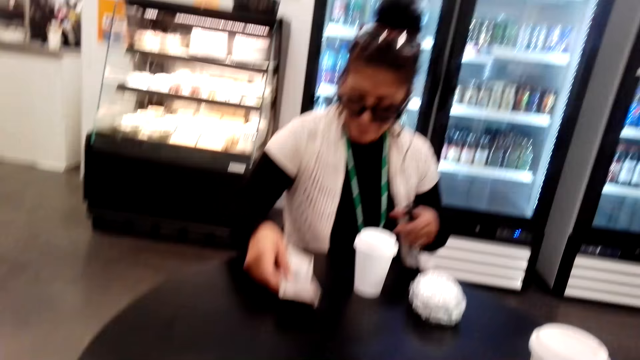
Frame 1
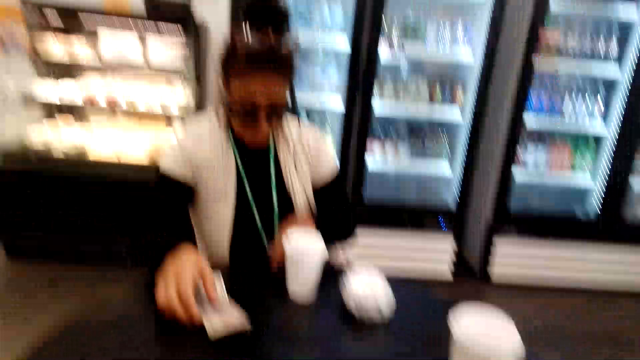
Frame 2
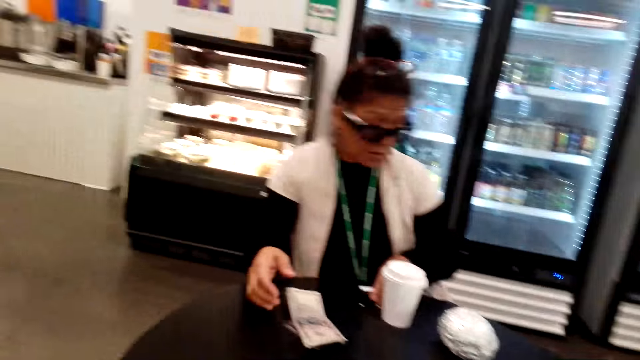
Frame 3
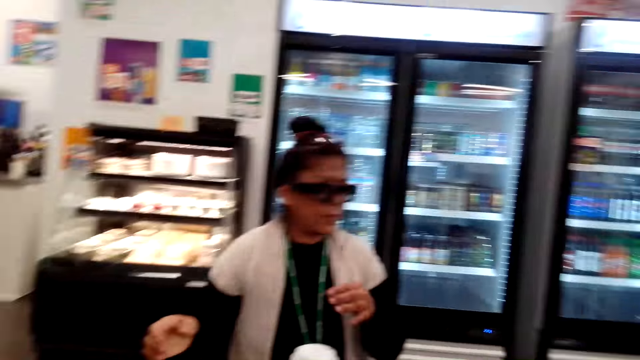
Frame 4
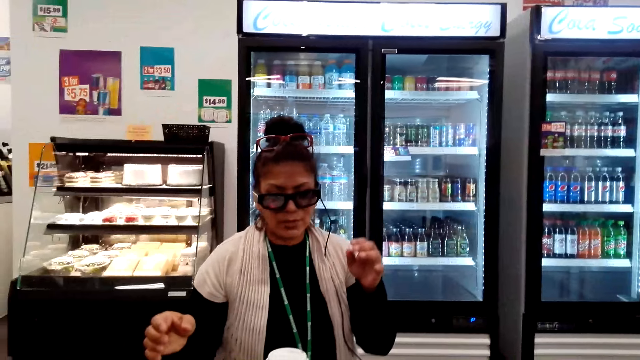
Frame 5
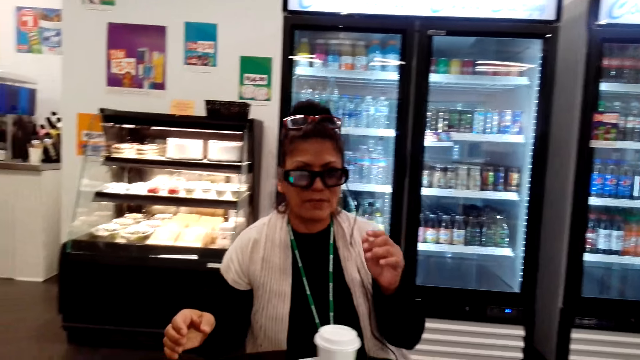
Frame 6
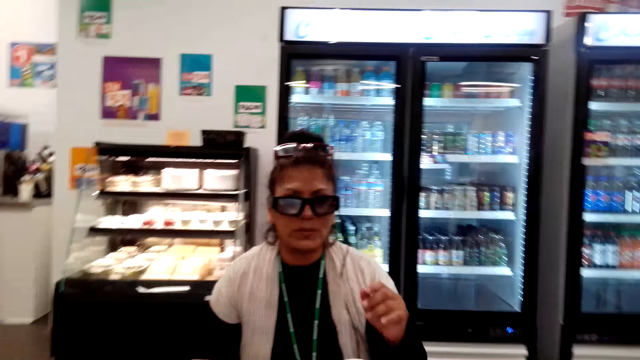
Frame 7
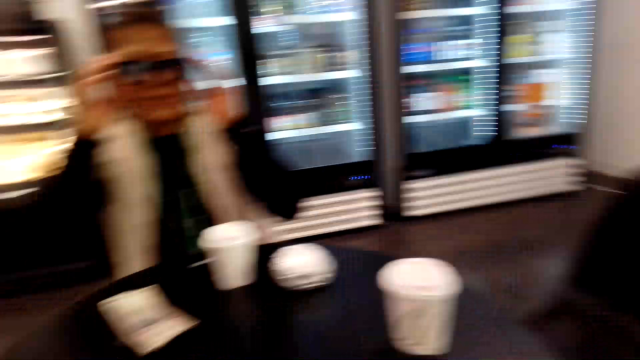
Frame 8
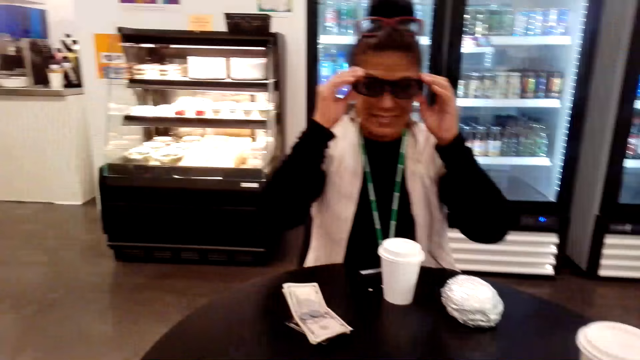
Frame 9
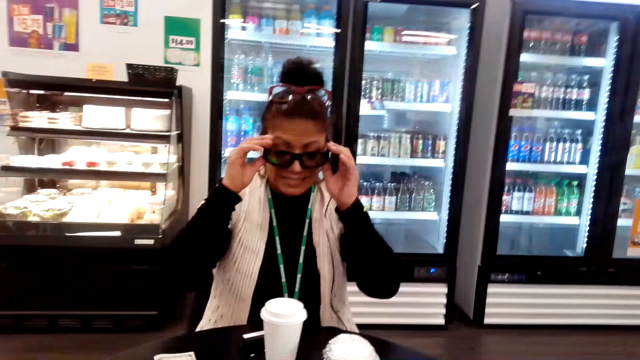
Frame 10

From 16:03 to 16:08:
A lady drops cards, money and a phone in her hands on the table. She adjusts the glasses on her face.

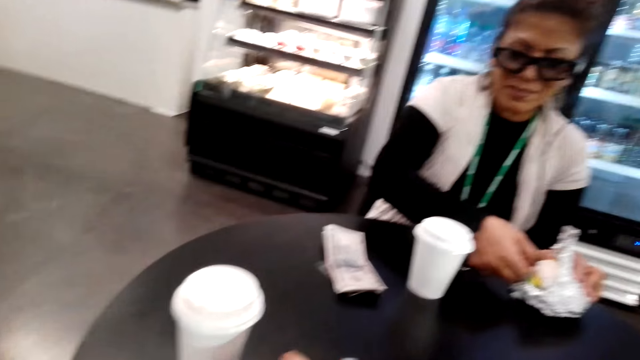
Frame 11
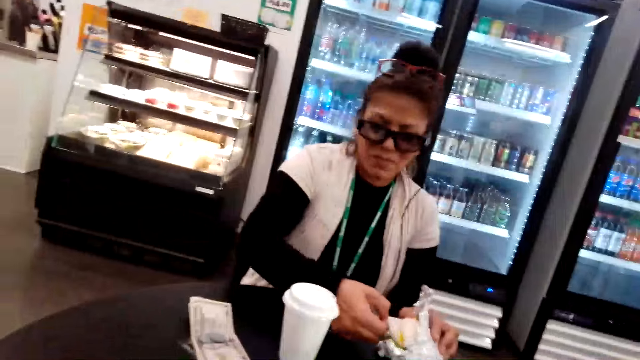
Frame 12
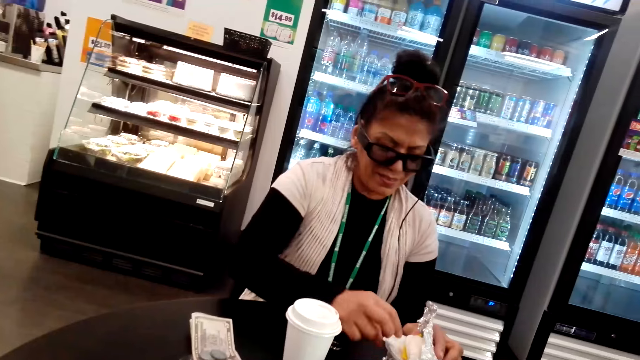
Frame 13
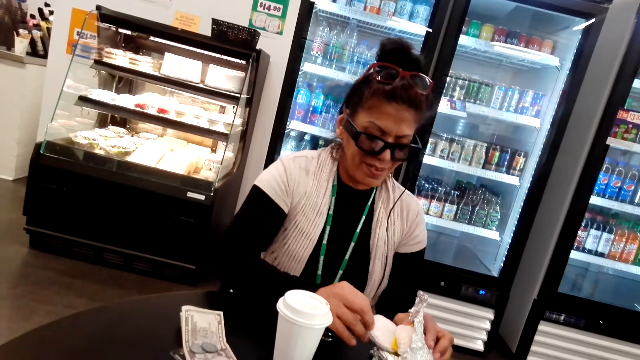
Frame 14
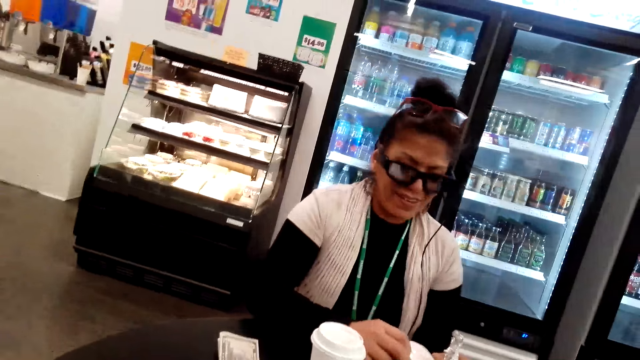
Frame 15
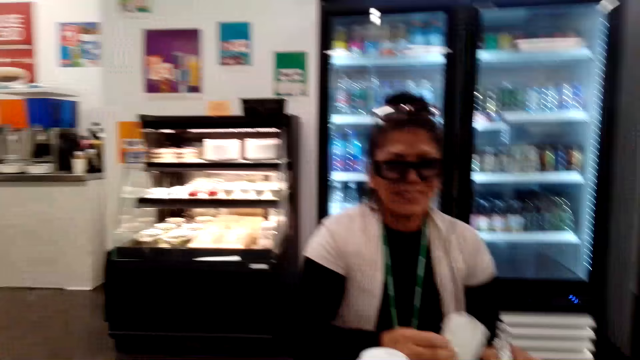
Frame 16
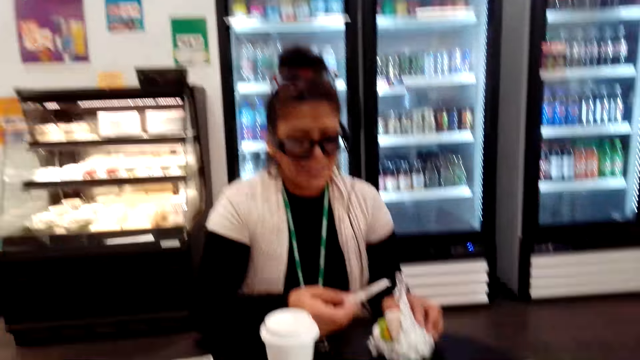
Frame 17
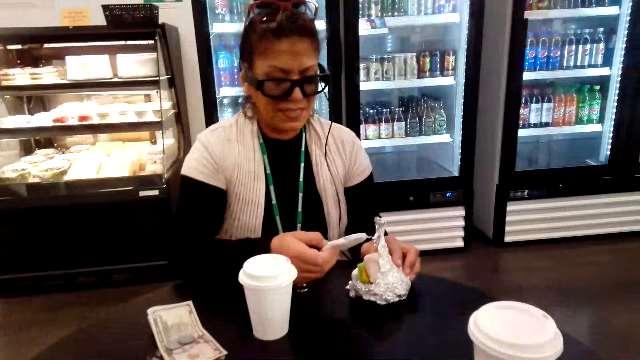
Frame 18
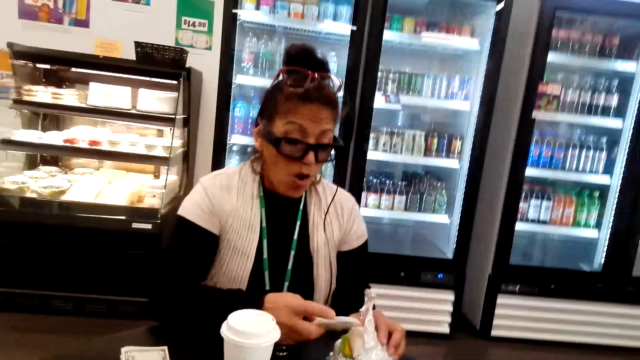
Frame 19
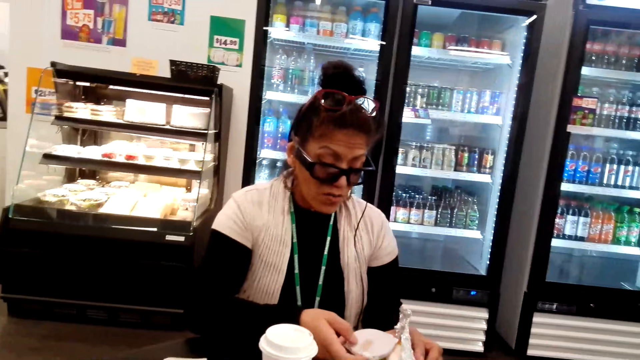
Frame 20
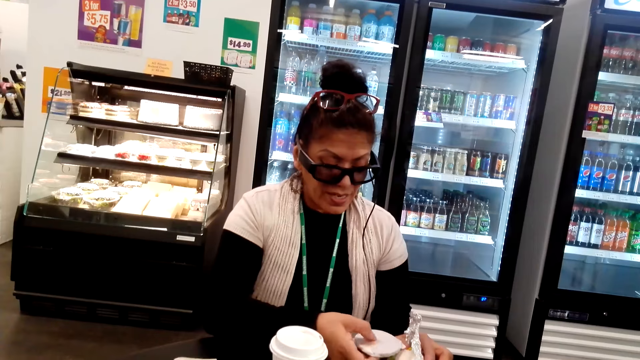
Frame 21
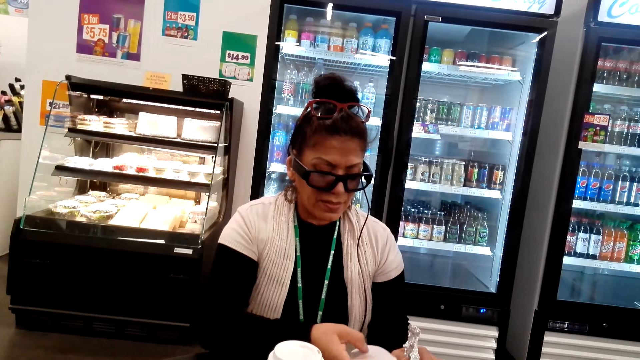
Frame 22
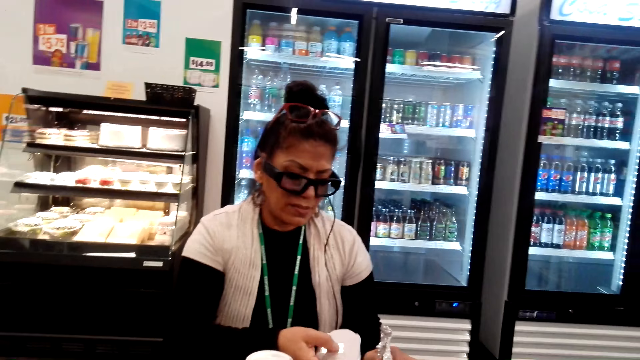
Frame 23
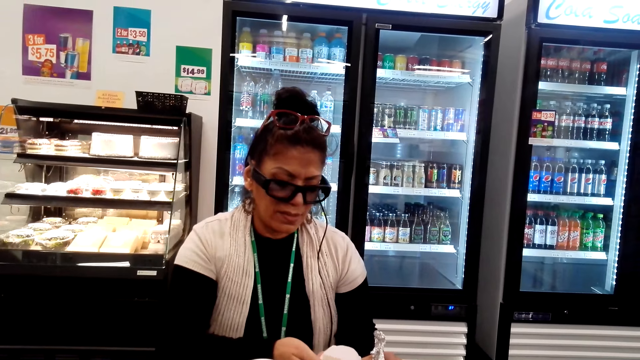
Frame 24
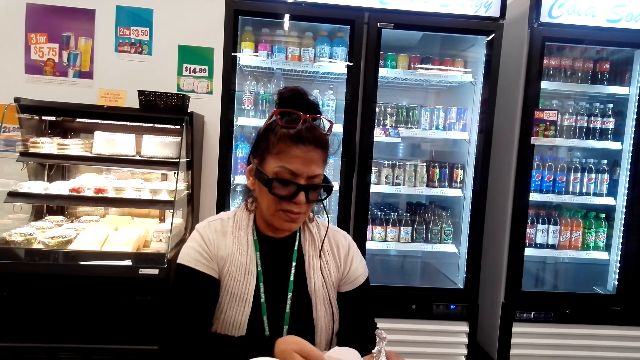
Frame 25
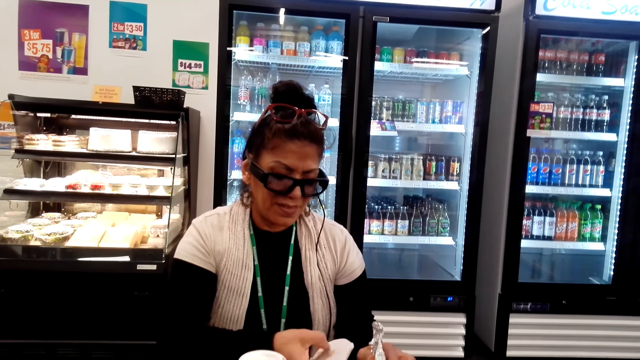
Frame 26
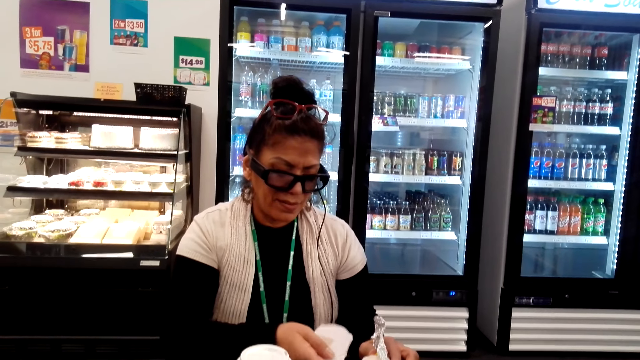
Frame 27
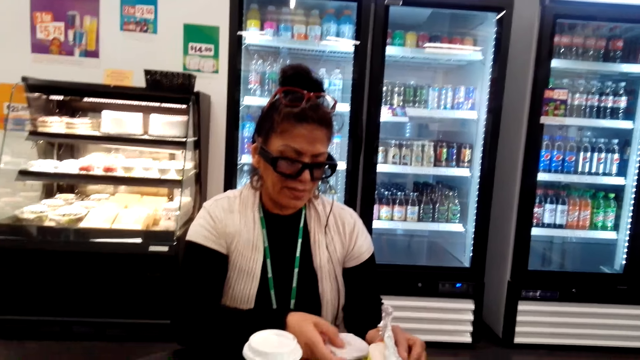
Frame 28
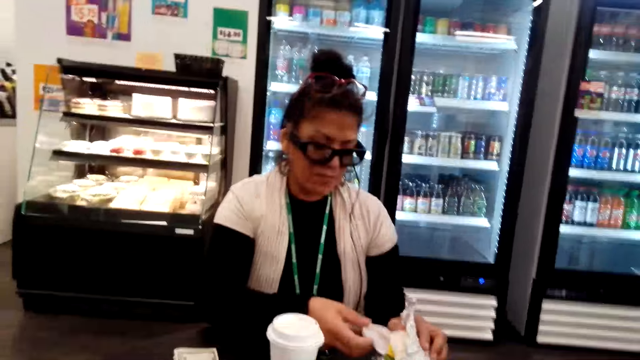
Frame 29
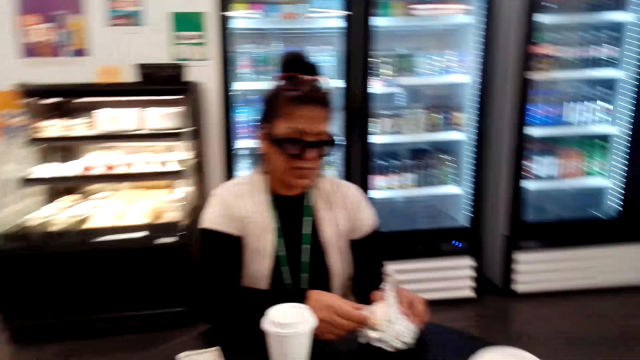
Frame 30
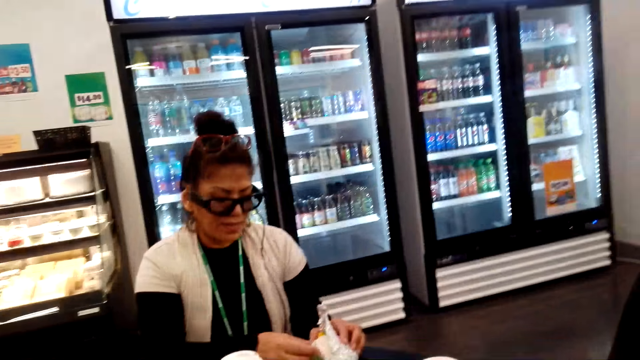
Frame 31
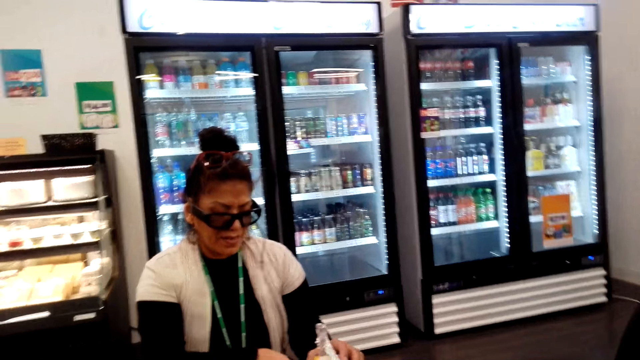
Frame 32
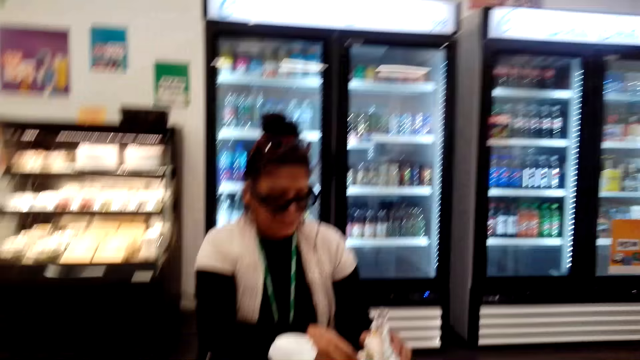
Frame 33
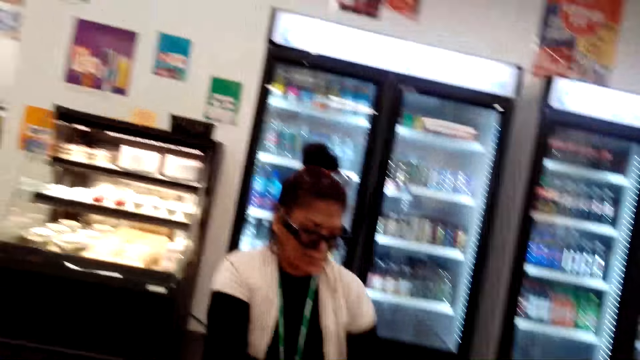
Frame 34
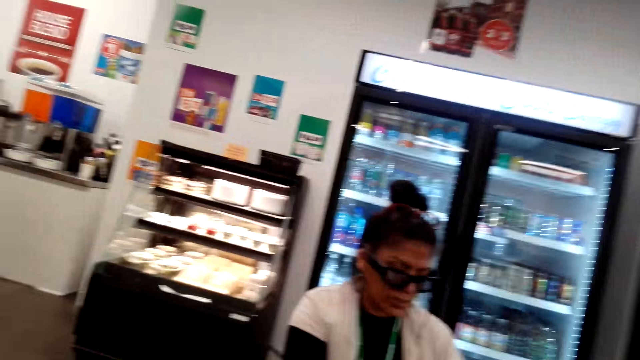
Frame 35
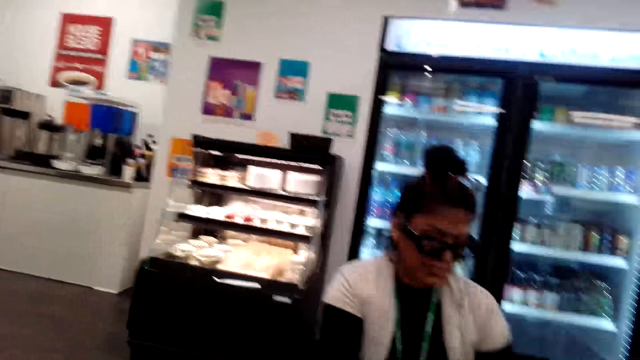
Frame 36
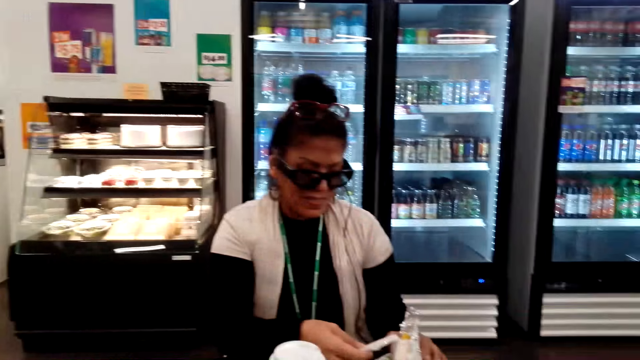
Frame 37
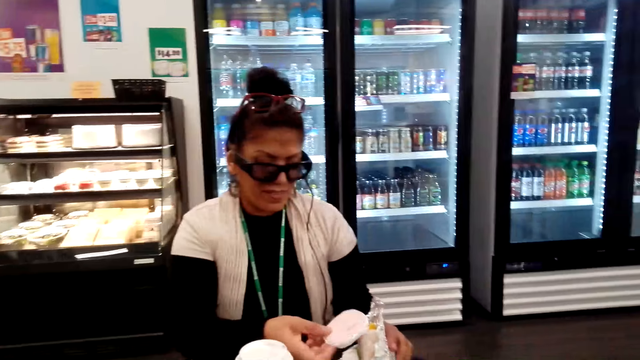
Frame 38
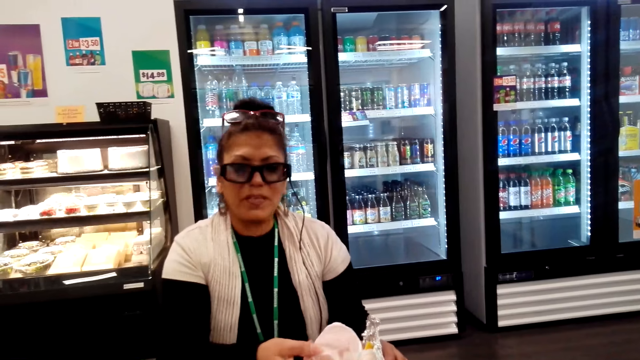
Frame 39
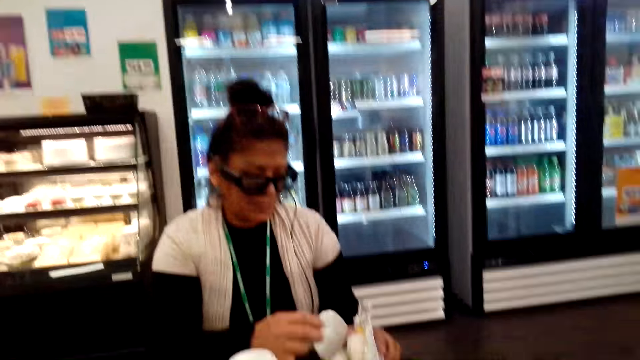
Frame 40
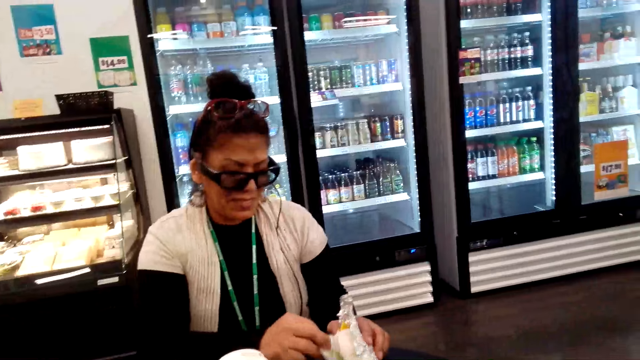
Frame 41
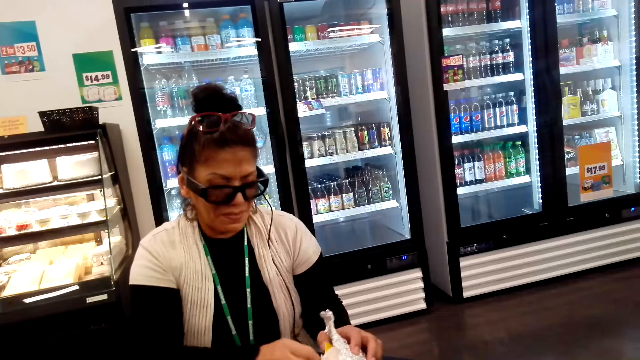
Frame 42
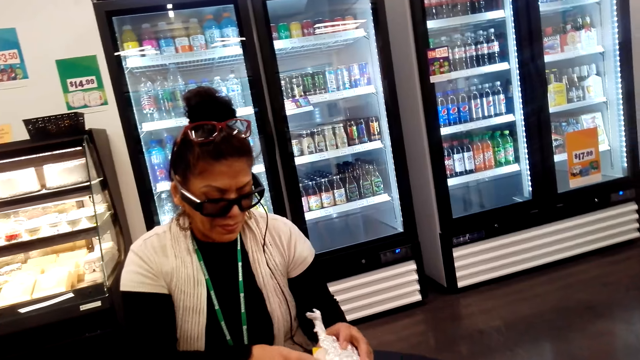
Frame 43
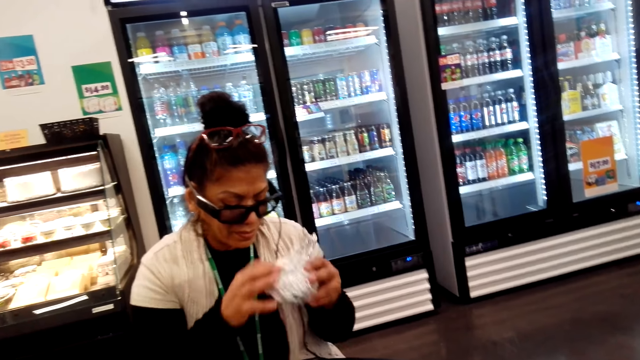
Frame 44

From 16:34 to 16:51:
A lady removes a sandwich.
